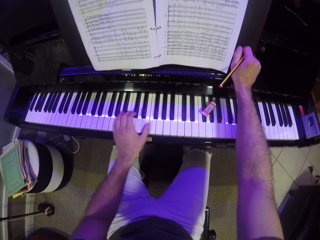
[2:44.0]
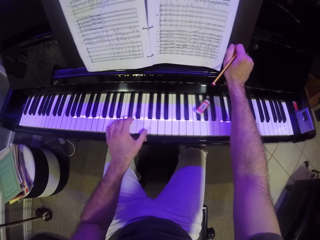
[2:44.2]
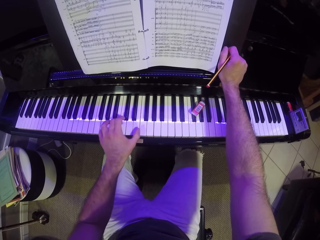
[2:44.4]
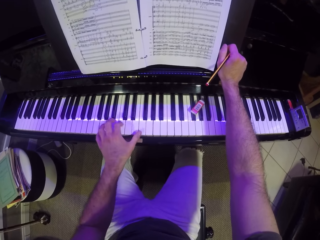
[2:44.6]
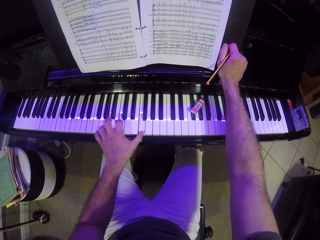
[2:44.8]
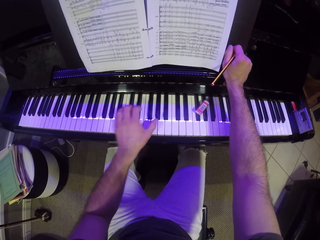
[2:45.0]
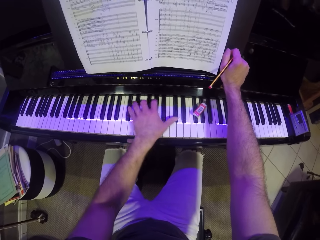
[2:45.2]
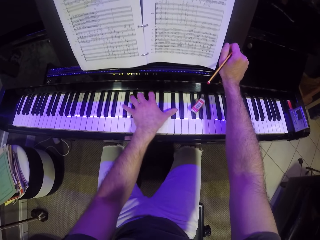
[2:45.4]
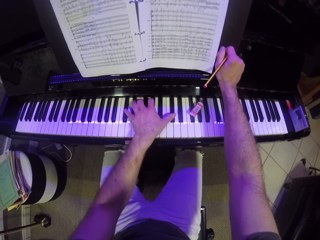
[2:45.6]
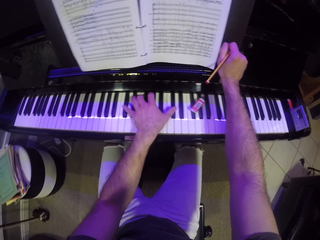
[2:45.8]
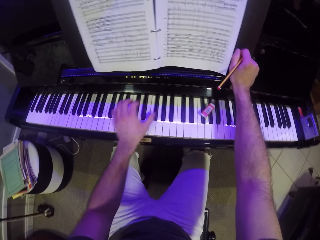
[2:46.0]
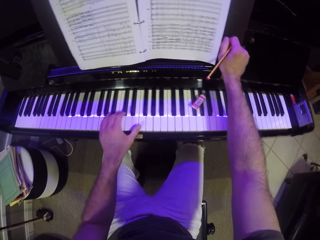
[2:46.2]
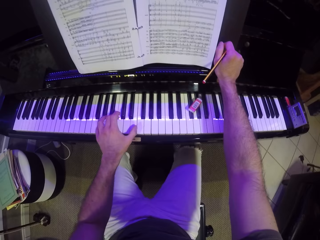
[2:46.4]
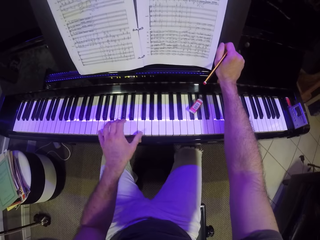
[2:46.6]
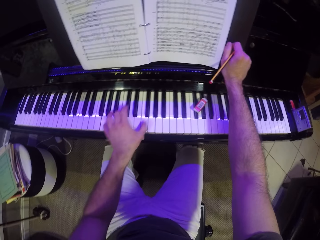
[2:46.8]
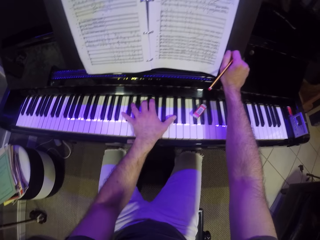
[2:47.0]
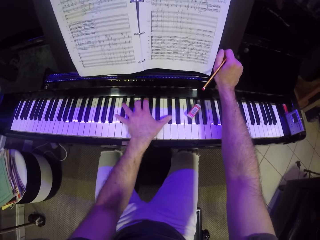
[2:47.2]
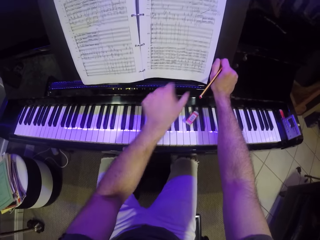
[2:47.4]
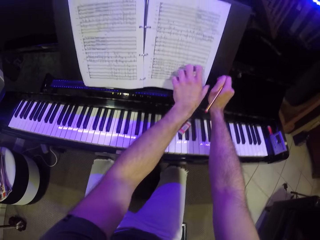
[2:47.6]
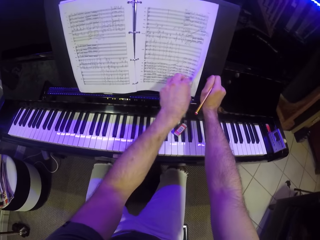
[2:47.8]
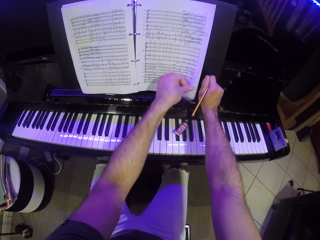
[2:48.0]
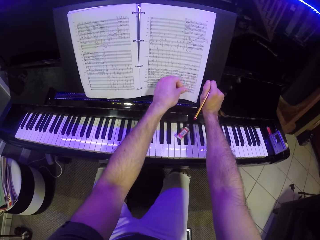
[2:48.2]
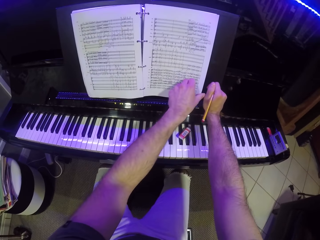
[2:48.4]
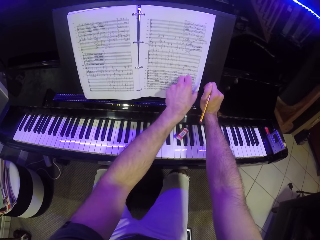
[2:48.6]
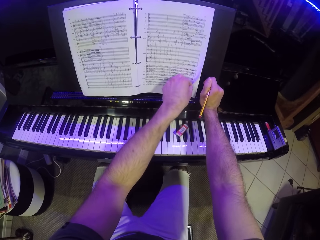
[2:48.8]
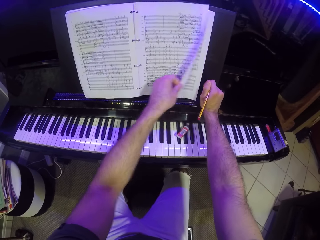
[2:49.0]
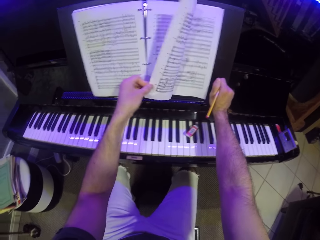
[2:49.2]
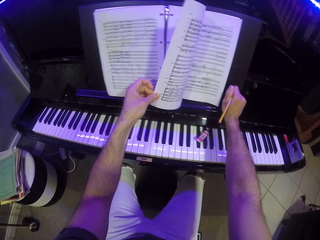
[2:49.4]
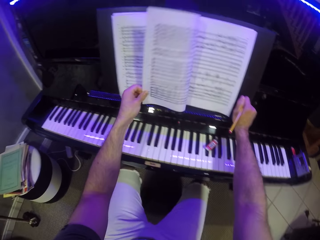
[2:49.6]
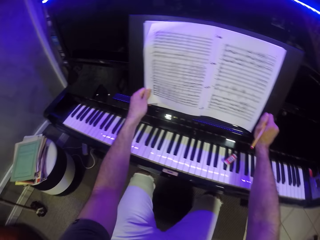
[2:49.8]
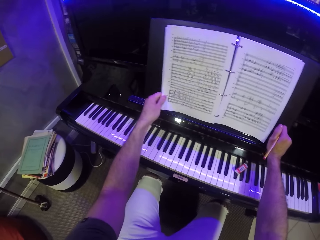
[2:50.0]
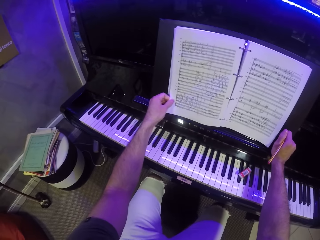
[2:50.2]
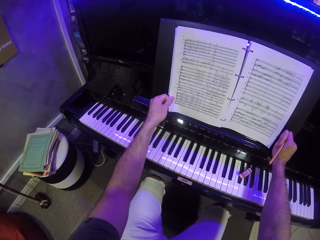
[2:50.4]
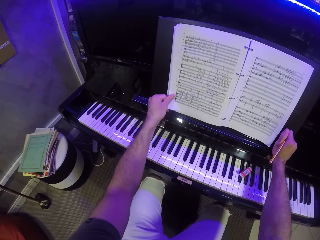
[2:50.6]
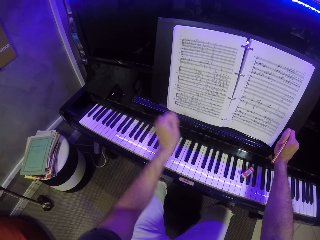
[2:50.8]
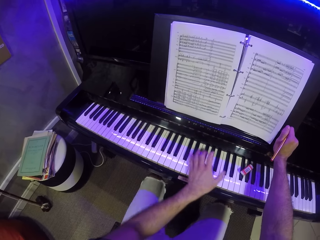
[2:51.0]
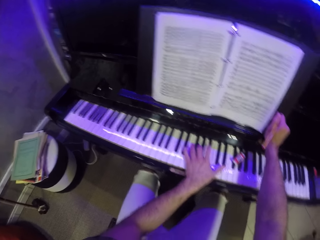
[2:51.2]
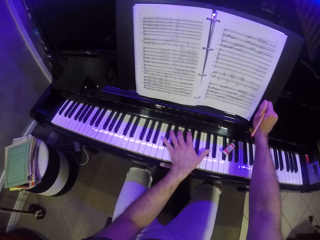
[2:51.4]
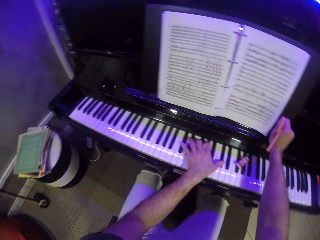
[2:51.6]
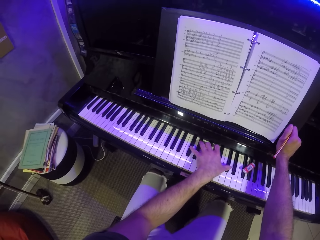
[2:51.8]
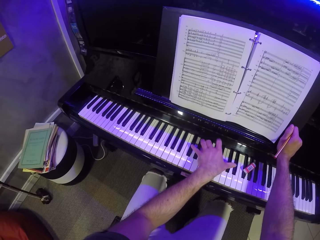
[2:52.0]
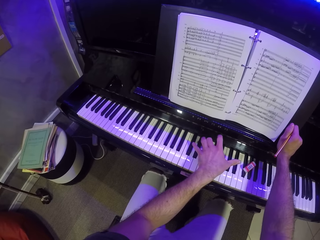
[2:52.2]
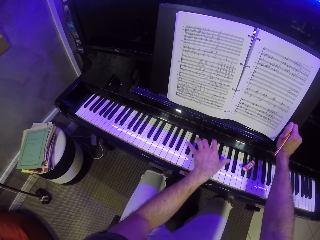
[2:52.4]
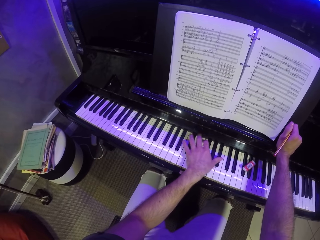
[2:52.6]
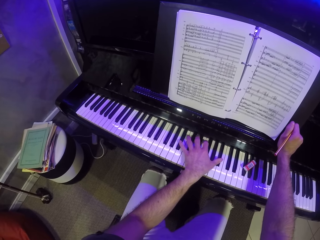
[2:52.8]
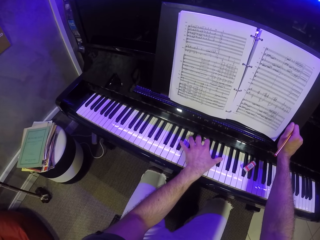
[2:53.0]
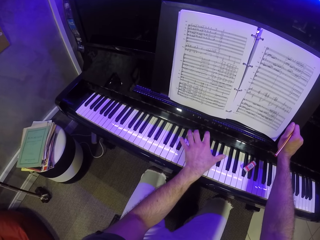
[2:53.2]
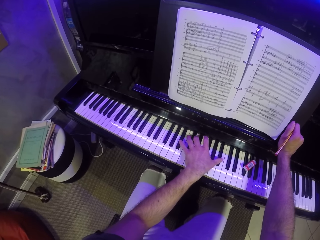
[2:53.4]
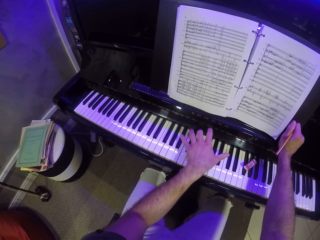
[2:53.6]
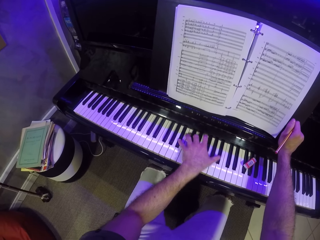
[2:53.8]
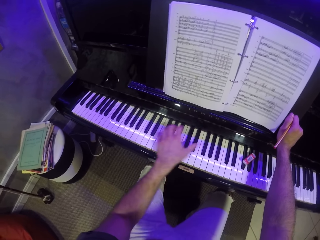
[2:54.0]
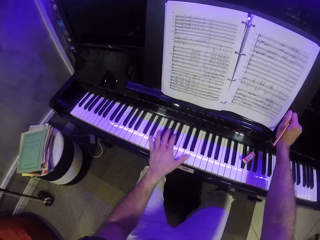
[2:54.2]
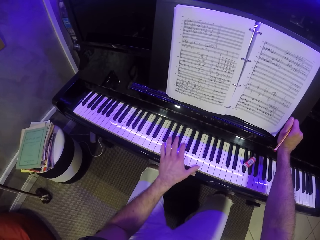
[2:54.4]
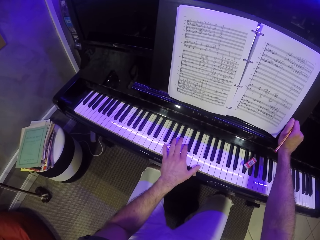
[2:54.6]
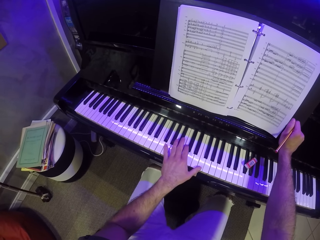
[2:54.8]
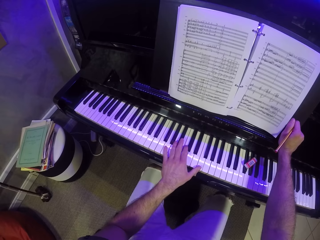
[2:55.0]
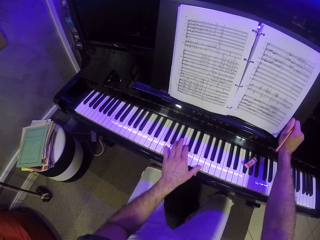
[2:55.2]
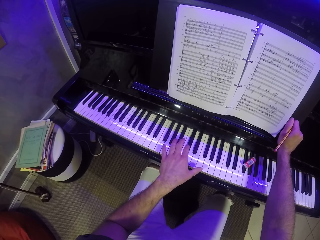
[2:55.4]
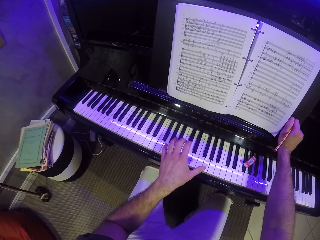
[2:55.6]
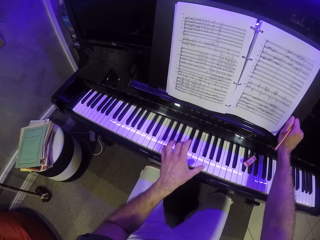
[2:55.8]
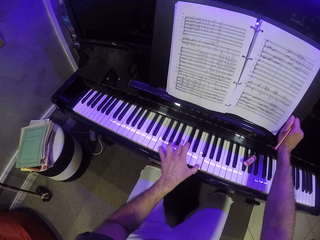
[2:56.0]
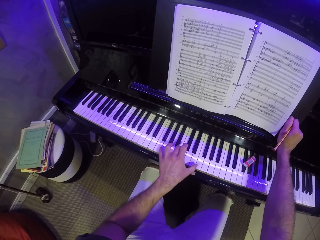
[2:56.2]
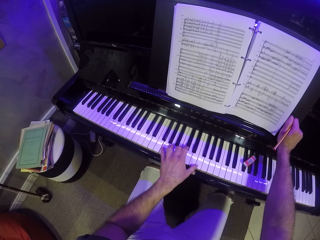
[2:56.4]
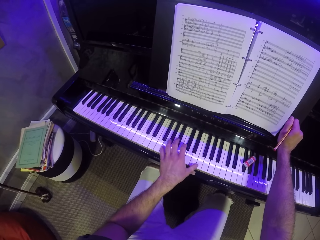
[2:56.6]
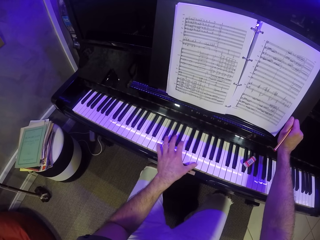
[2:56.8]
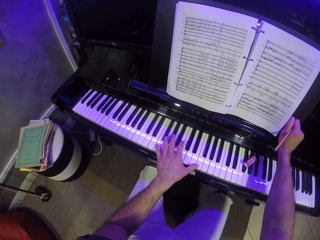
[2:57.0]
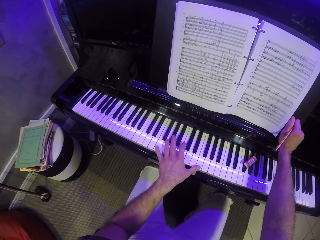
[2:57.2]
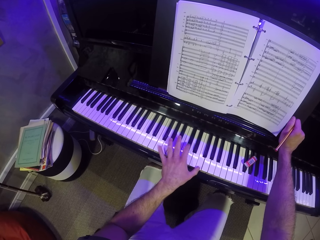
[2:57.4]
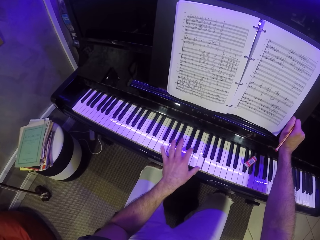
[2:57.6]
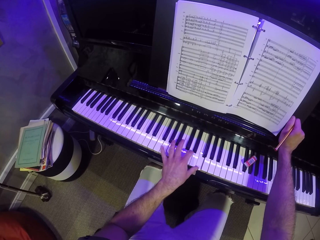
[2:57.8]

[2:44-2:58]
The camera wearer touches the piano book. He flips a page on the manuscript with his left hand. He reads the piano book. He places a hand on the piano. He plays the piano with his left hand.

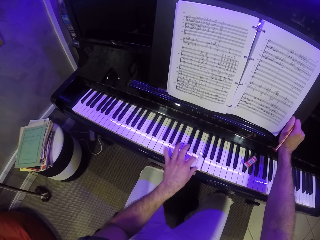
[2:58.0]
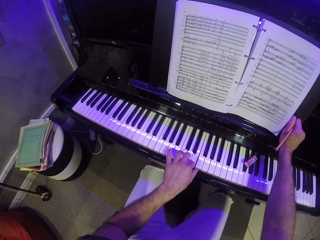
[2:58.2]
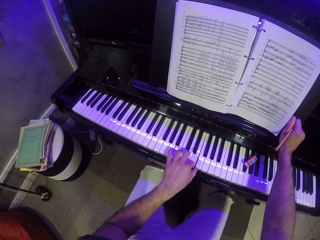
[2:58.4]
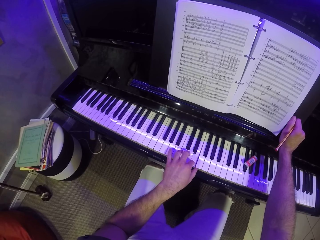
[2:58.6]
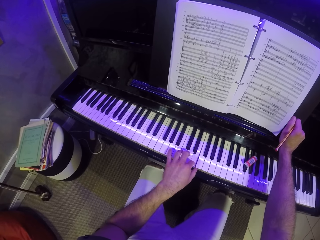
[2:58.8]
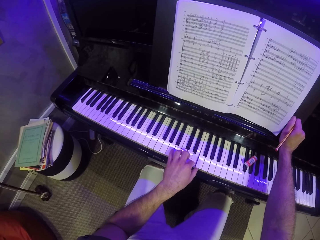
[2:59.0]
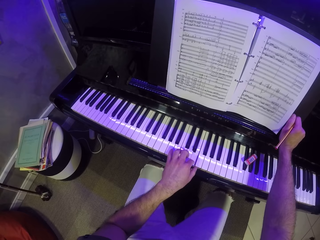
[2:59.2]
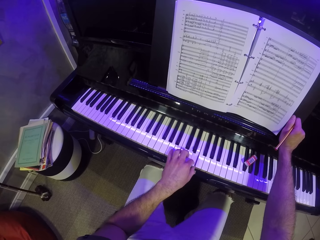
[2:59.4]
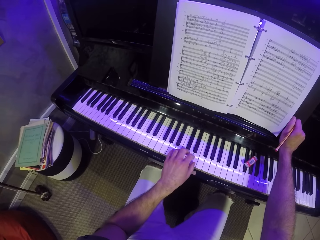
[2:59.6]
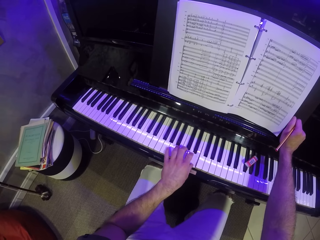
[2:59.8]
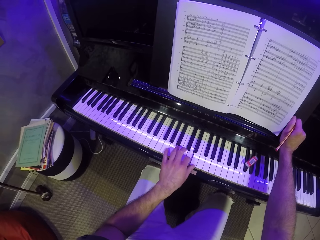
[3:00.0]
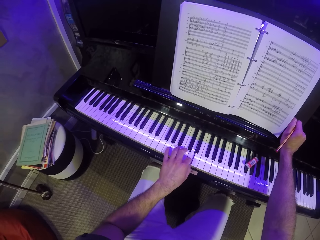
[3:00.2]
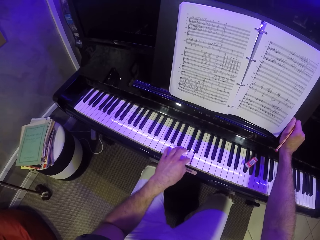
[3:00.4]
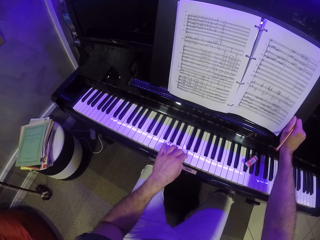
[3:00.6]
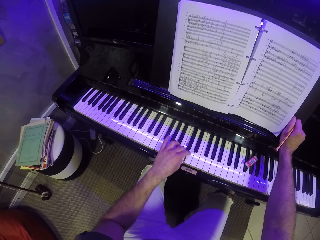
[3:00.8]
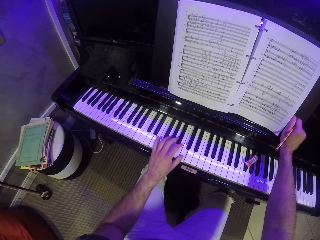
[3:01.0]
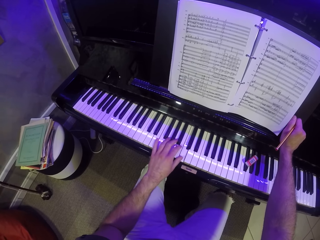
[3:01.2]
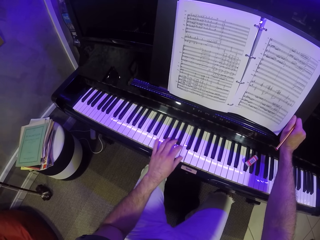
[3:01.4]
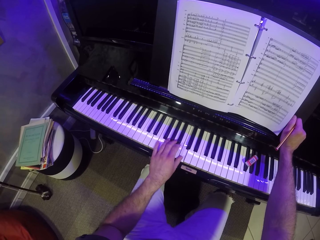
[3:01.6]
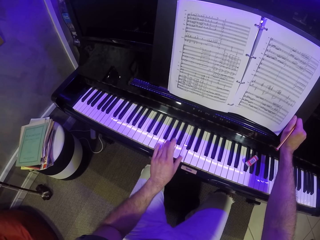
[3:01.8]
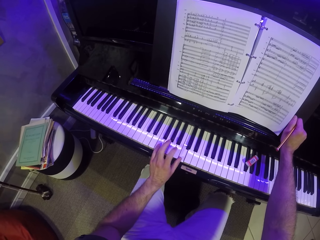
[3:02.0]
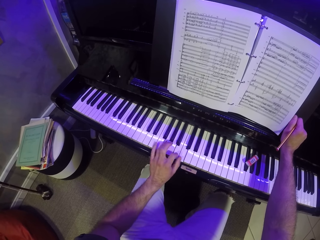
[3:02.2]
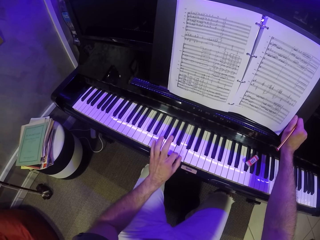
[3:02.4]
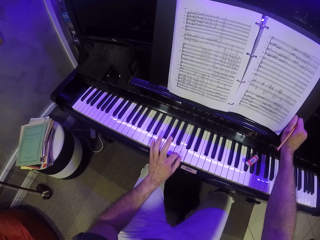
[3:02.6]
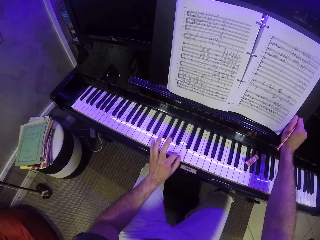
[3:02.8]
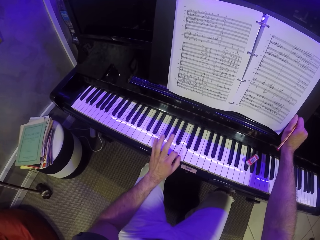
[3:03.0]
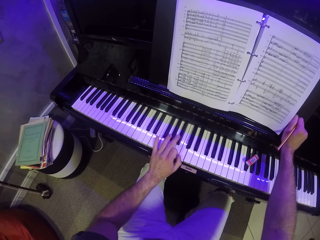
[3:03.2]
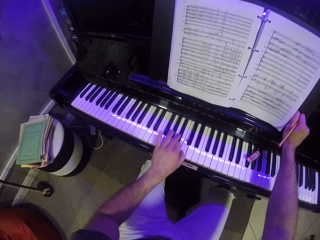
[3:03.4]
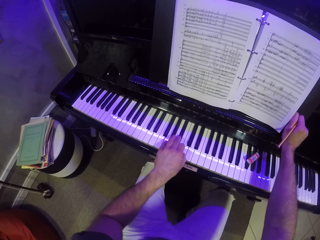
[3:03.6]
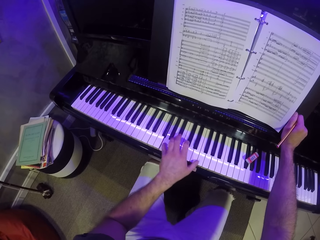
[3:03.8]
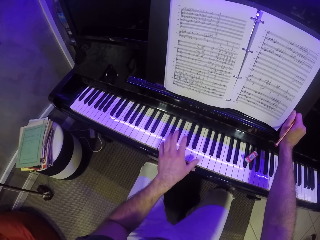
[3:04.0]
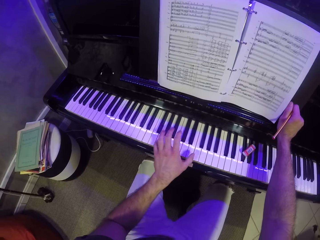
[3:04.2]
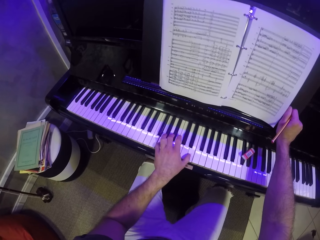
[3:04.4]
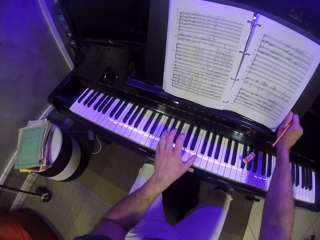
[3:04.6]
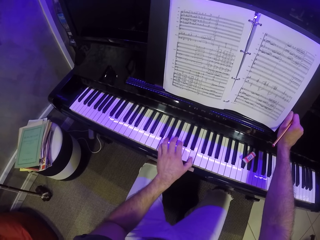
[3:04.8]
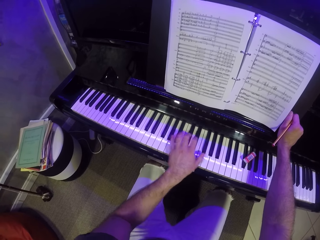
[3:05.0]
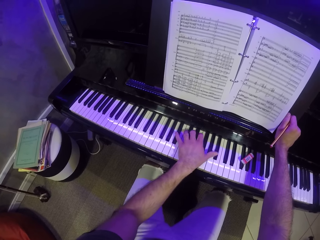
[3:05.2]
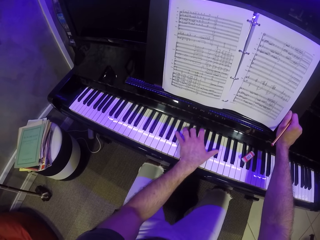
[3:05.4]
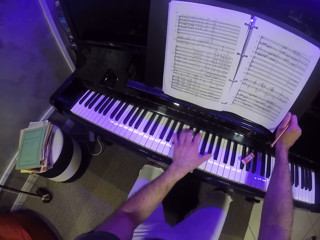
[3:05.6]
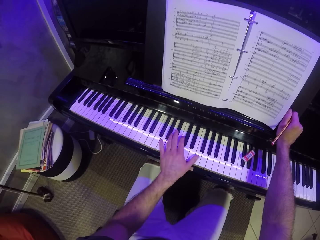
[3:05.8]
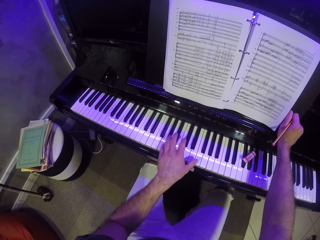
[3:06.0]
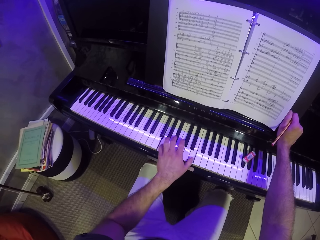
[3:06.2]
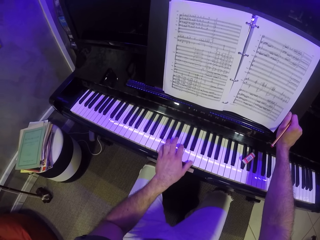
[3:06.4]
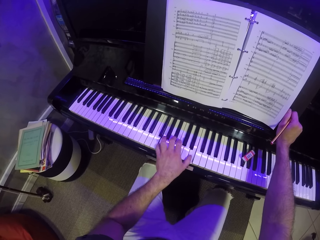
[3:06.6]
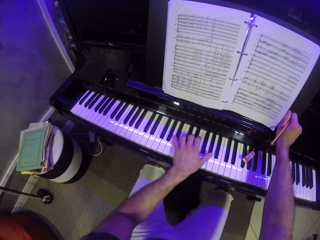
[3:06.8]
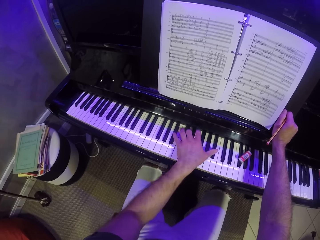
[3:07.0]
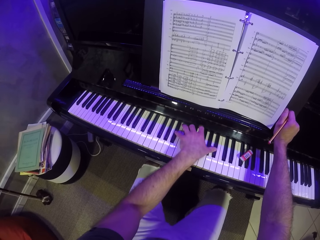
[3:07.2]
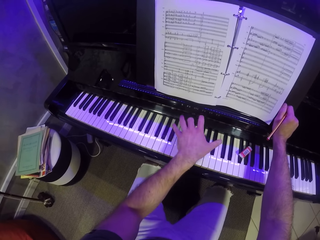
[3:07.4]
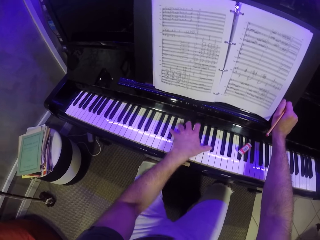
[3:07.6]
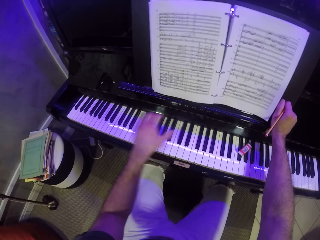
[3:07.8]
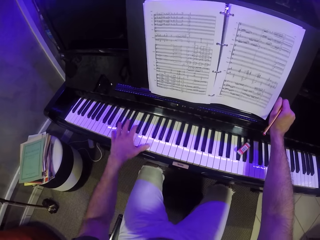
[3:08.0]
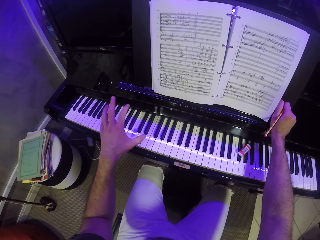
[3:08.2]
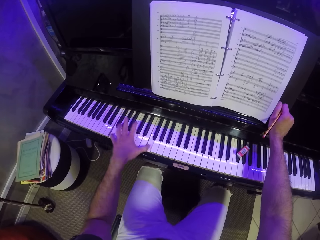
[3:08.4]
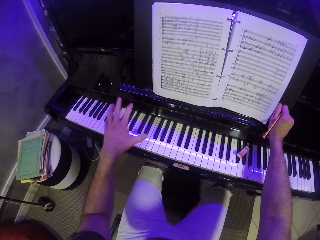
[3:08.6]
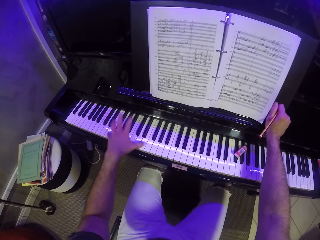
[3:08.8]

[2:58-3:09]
The camera wearer reads the piano book. They play the piano with one hand.
